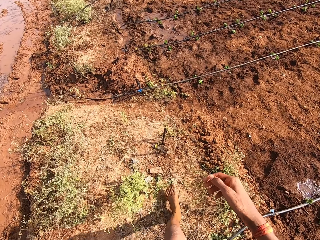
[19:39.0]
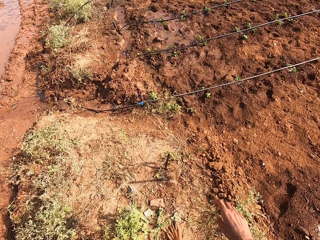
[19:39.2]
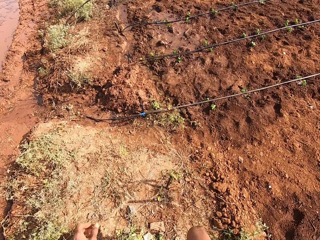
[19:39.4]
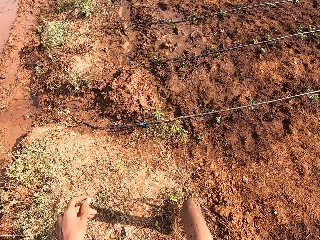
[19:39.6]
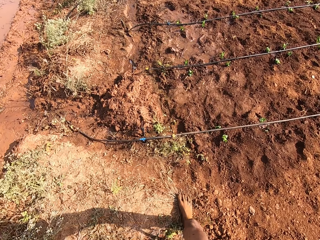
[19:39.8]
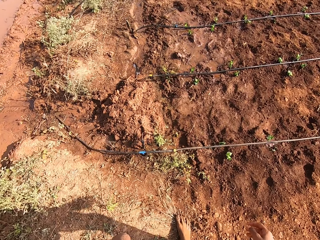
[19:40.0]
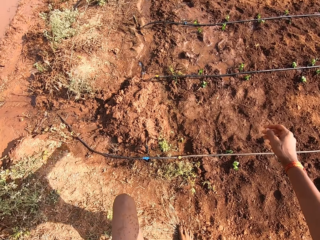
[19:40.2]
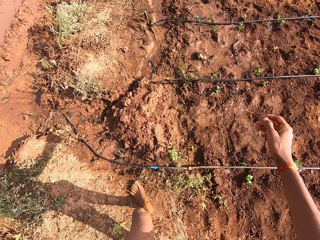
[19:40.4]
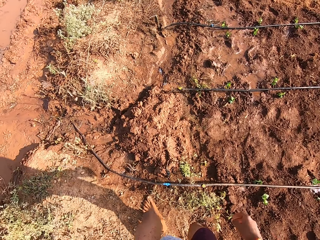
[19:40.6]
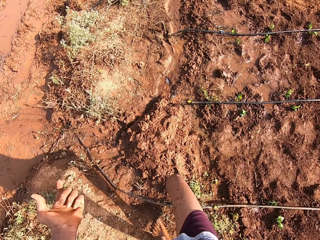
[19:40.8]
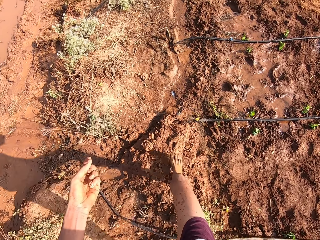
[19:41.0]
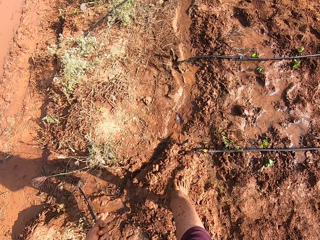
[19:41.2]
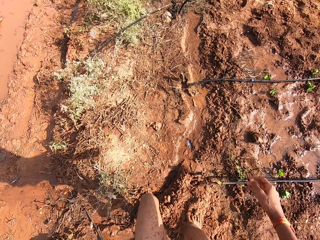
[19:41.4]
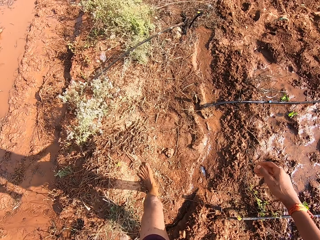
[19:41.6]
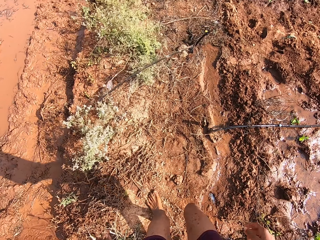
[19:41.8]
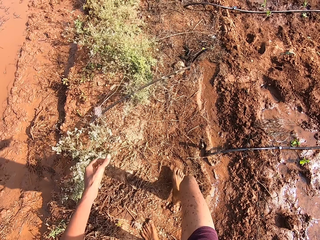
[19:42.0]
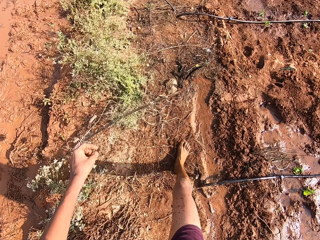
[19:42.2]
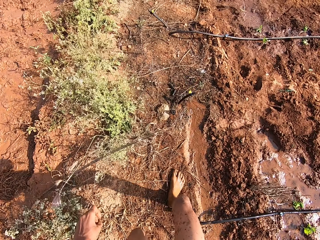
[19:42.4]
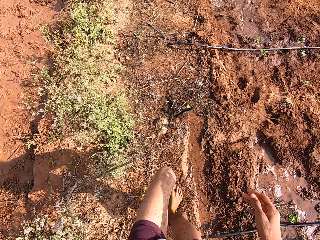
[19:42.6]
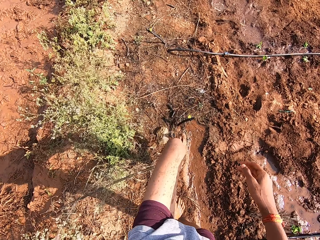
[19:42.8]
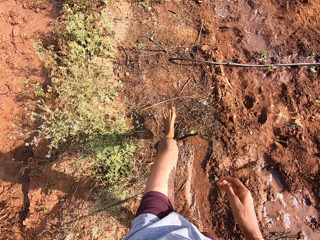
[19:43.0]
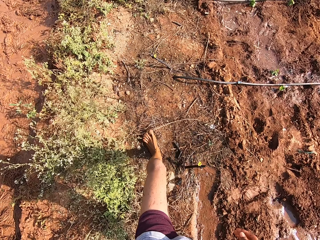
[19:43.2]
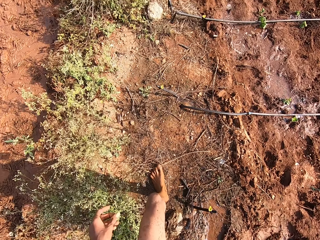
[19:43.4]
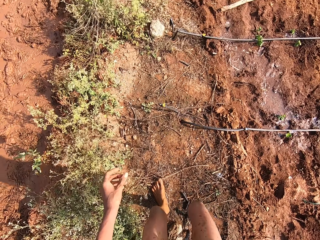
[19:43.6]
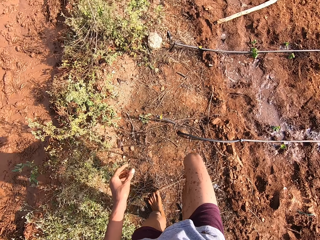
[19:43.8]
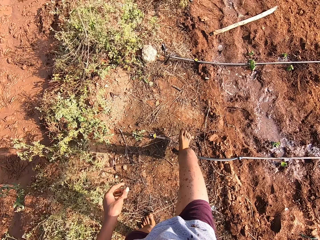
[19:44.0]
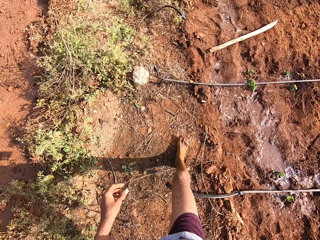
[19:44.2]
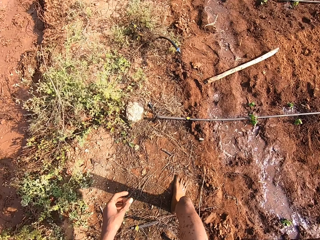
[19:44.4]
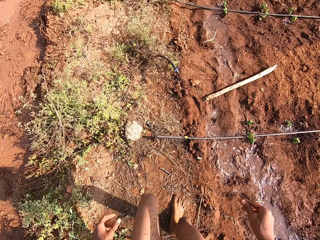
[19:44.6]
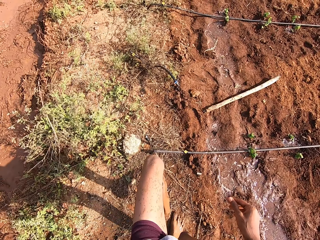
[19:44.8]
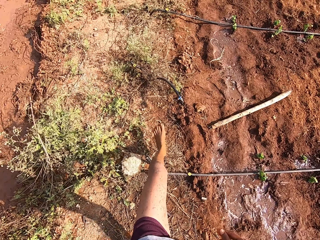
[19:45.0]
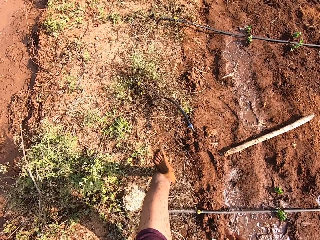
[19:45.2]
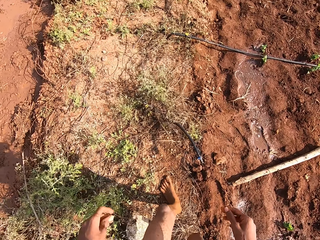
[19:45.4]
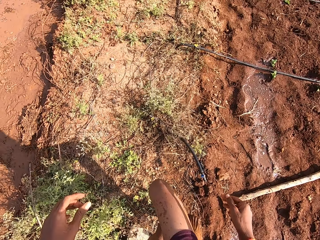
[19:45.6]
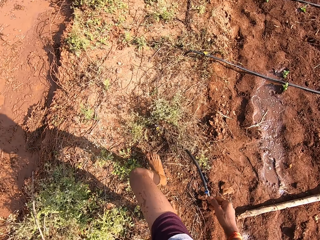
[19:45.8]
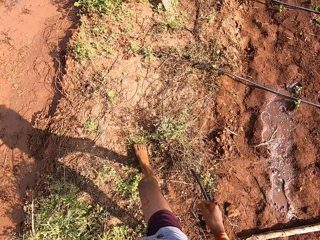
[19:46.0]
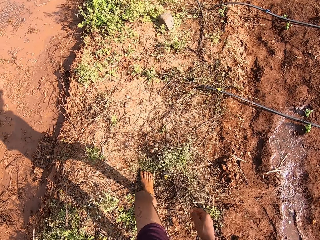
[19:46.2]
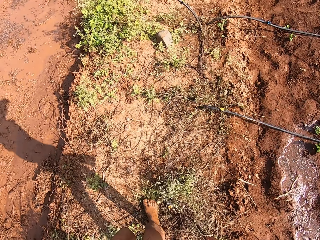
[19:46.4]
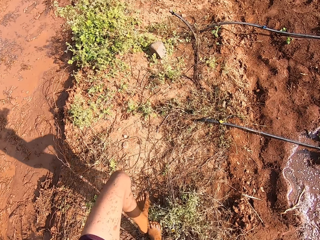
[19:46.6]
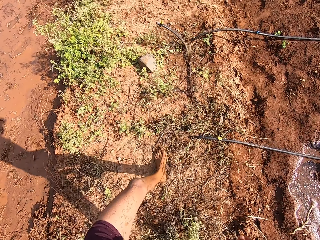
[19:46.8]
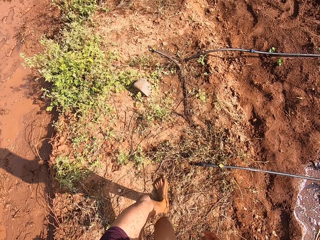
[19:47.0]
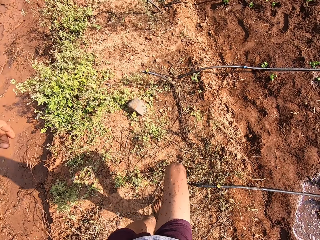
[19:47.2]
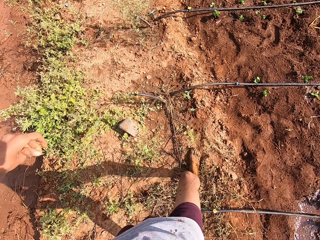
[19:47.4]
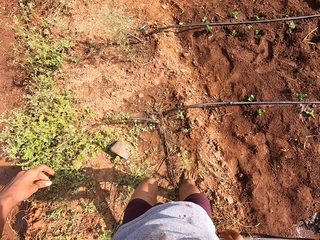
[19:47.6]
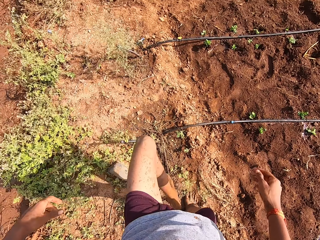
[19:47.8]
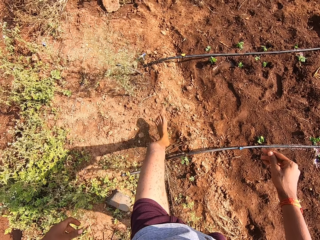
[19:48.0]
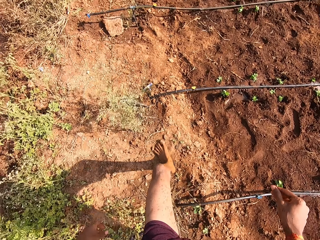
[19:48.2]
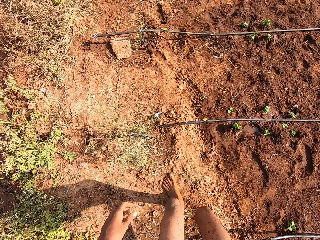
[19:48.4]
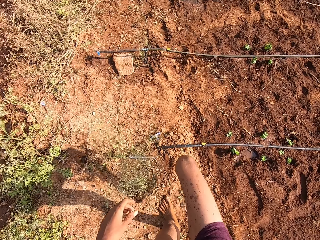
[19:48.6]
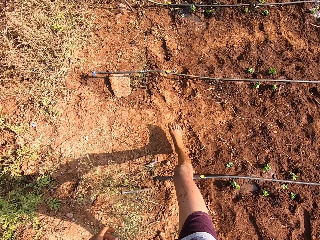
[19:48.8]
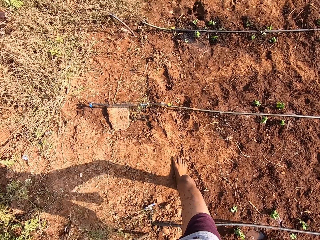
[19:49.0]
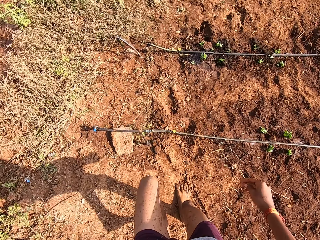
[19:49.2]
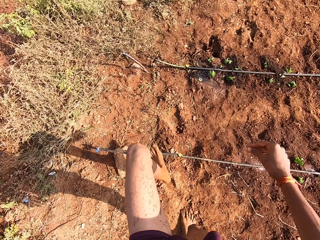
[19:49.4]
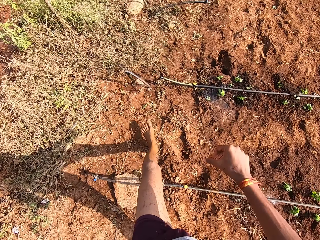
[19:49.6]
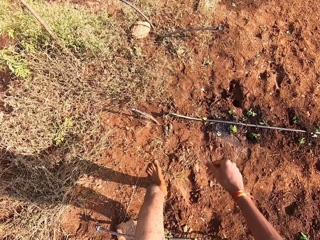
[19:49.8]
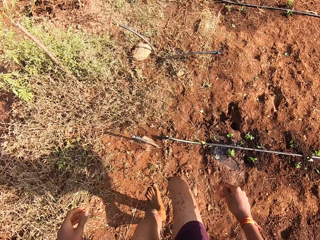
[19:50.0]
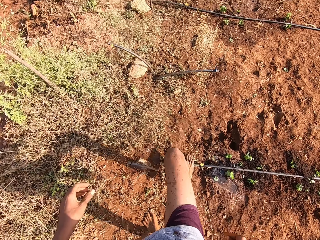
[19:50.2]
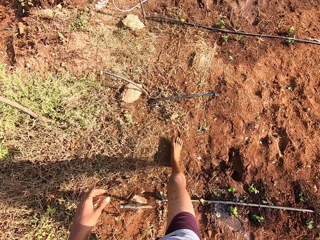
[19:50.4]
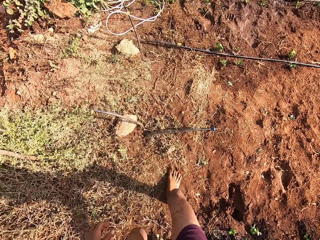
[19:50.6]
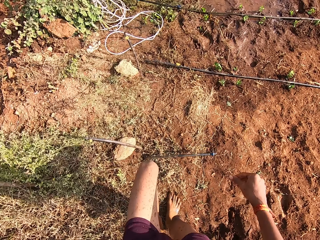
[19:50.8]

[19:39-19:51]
The camera wearer talks to a man. They move around.

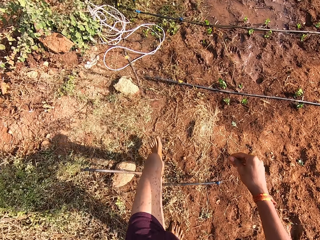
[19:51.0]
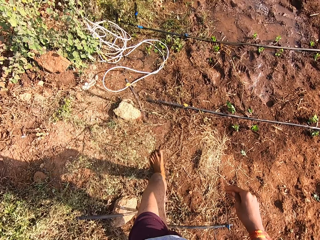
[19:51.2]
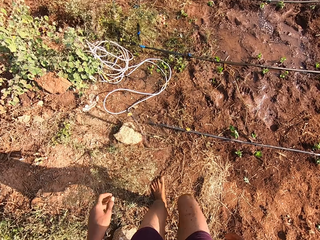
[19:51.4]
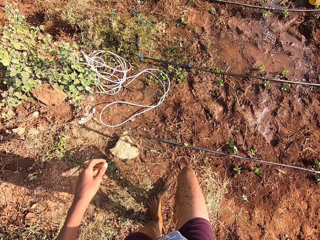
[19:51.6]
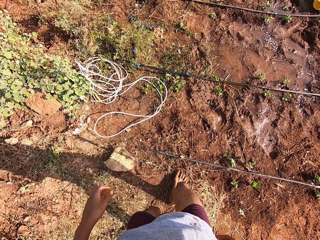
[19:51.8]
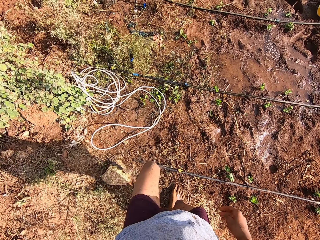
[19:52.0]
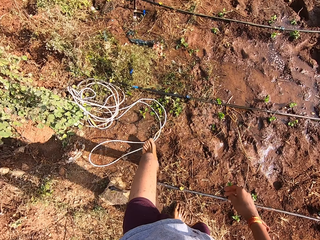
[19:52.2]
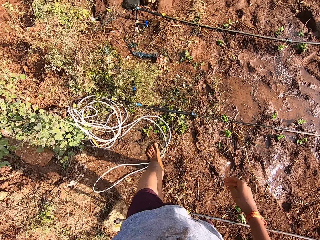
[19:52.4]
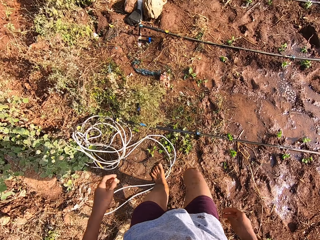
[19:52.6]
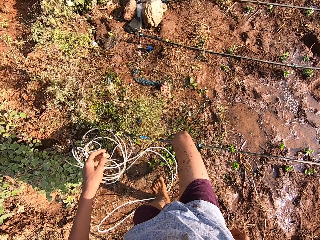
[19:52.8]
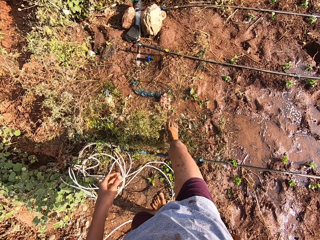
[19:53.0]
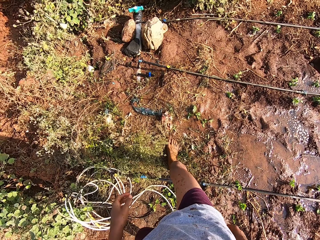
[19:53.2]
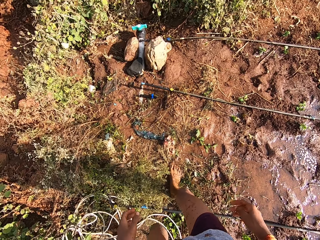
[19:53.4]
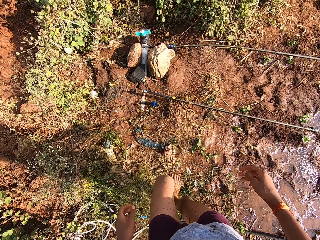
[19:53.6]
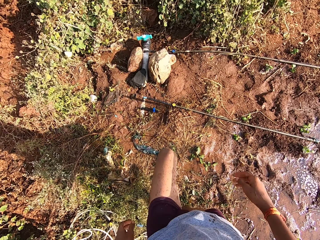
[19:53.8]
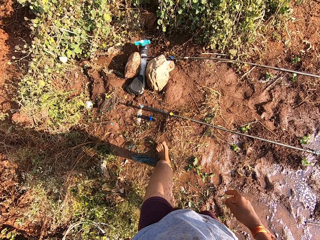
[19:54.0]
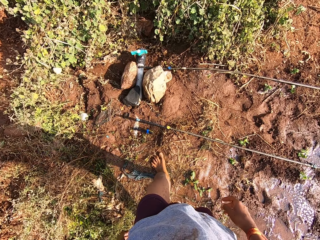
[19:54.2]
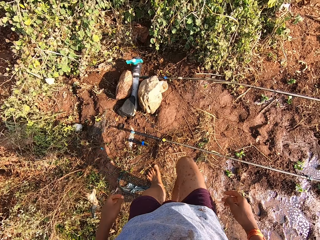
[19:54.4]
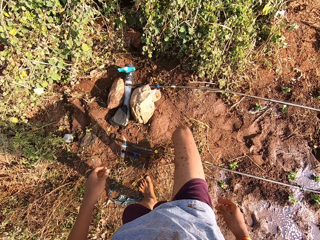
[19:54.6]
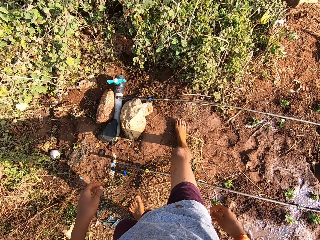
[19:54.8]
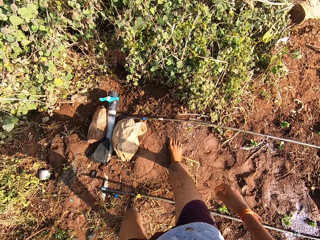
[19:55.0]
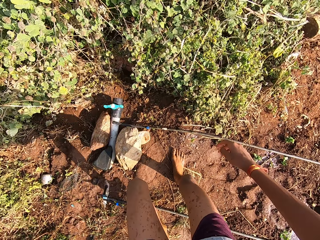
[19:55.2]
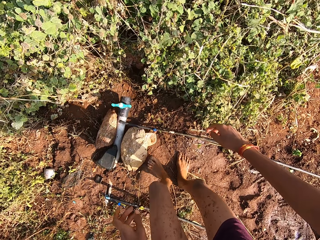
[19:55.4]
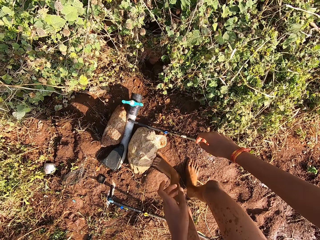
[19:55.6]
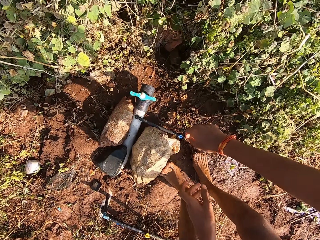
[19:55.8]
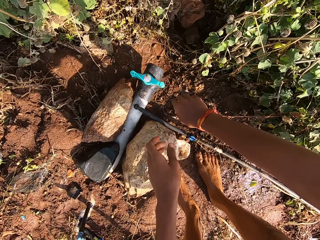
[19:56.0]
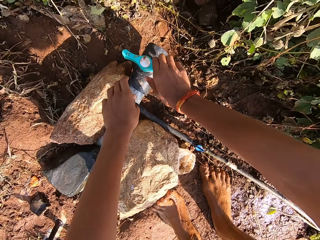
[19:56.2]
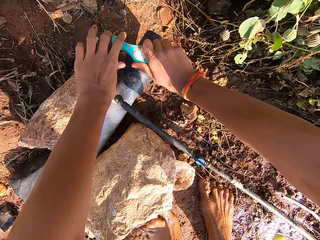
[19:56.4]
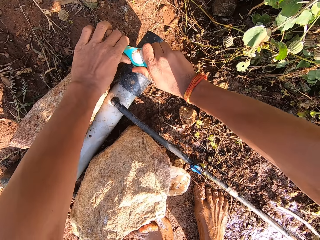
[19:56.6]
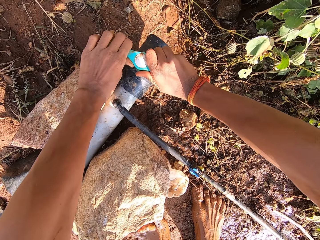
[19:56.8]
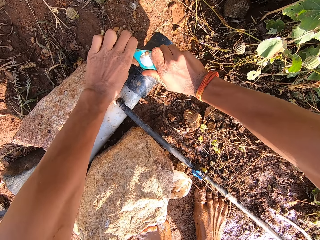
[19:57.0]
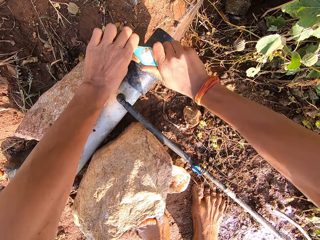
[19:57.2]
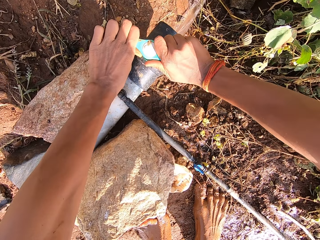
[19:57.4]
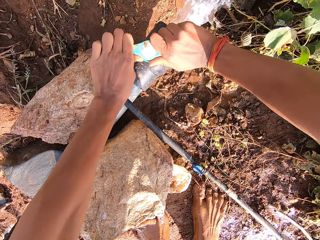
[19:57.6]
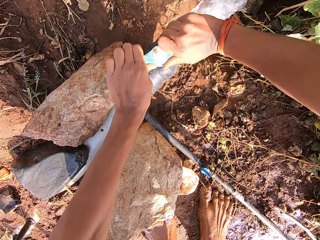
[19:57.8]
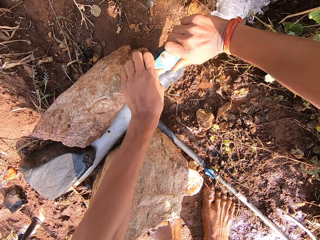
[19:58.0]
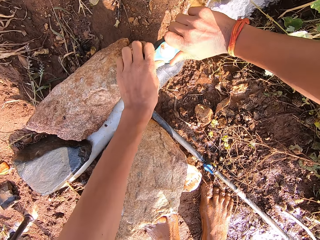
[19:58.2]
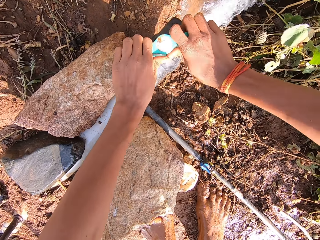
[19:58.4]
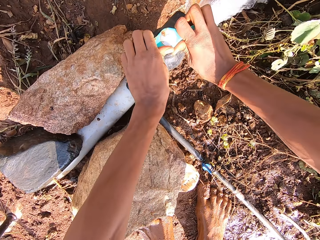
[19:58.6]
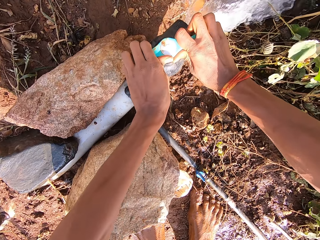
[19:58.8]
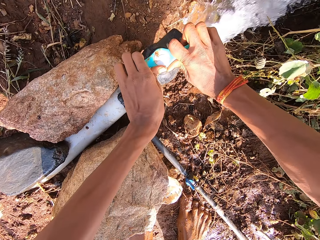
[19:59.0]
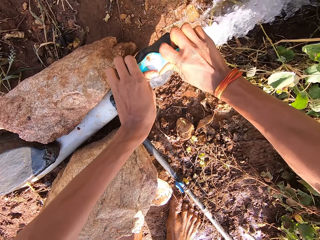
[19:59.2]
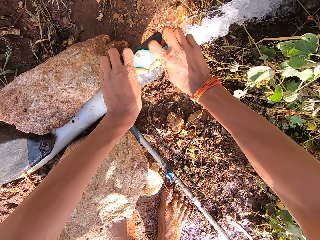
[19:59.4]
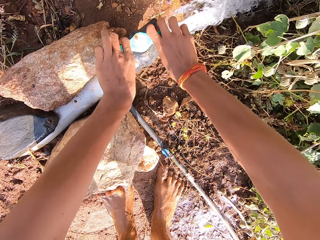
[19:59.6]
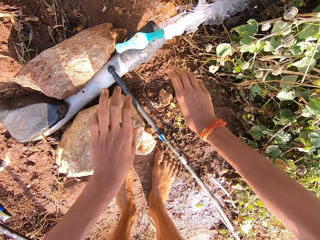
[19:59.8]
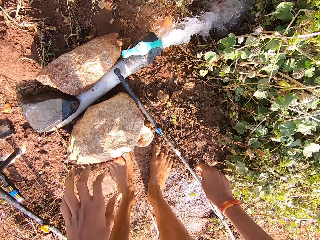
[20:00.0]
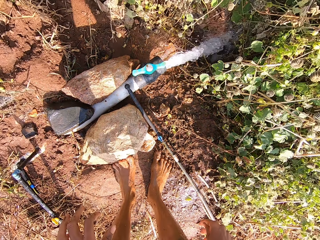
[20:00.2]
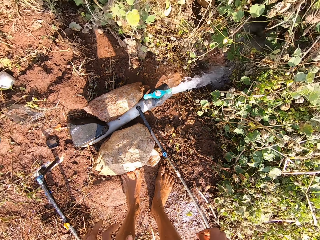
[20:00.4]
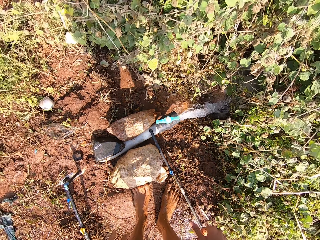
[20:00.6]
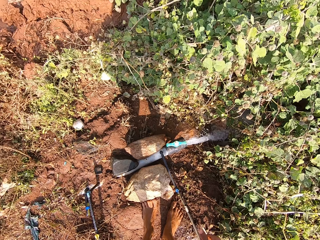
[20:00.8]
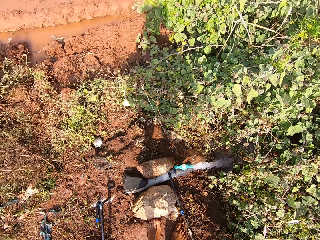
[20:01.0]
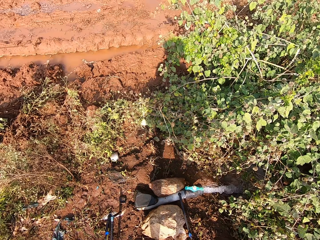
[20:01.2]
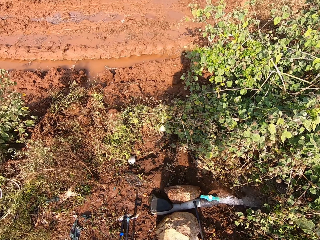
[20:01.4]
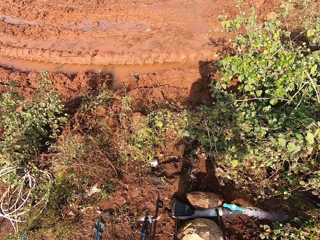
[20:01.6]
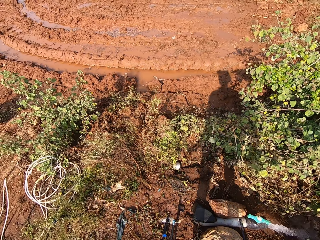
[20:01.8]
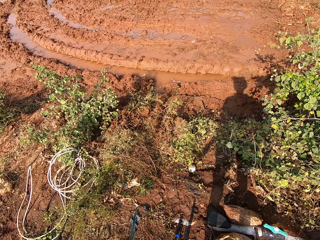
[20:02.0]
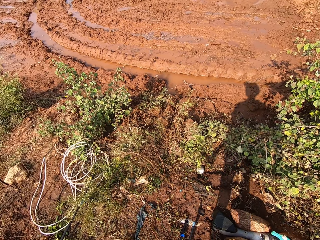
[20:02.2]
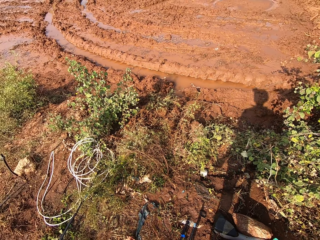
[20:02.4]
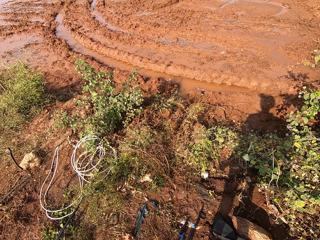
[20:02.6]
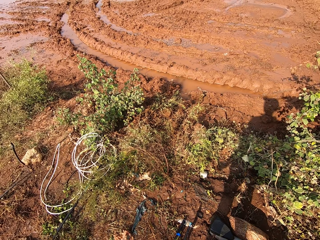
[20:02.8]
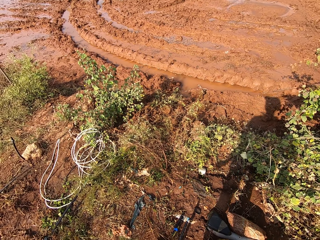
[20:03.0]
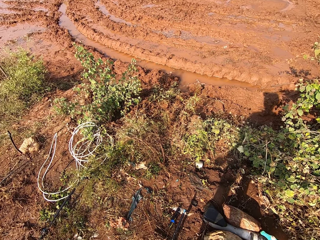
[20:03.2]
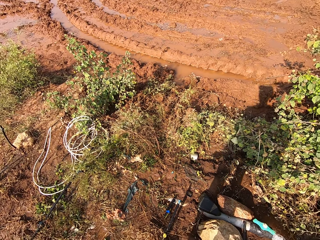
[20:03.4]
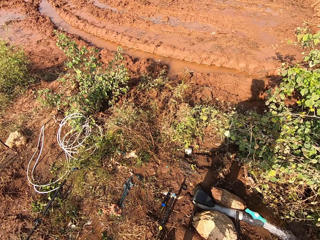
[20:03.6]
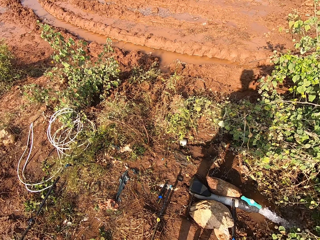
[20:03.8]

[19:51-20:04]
The camera wearer holds a tap of a pipe on the ground with his right hand. He opens the tap of the pipe on the ground with both hands.
